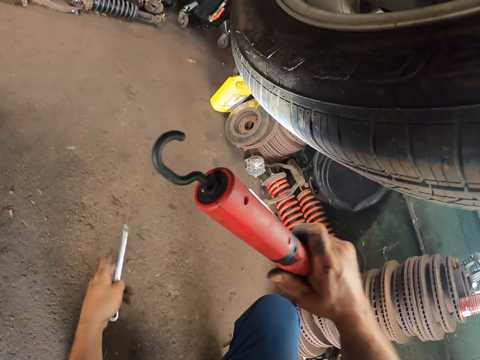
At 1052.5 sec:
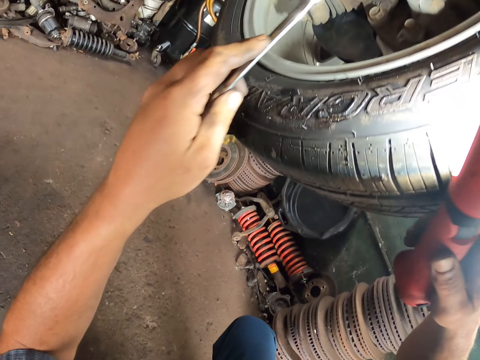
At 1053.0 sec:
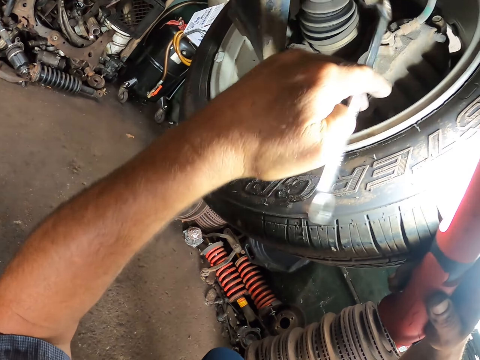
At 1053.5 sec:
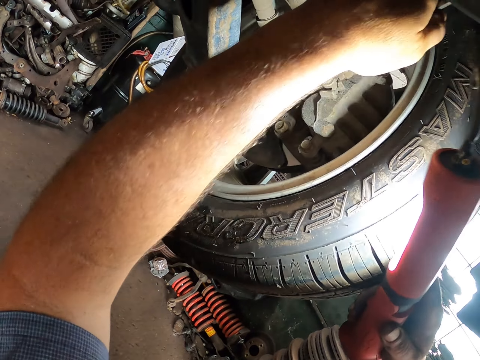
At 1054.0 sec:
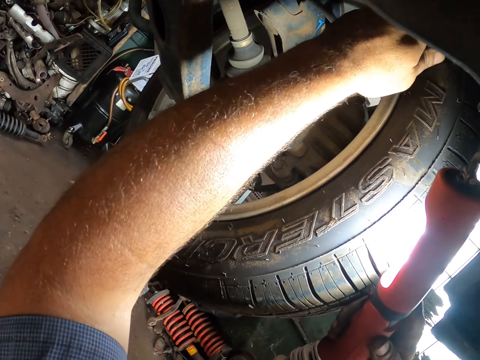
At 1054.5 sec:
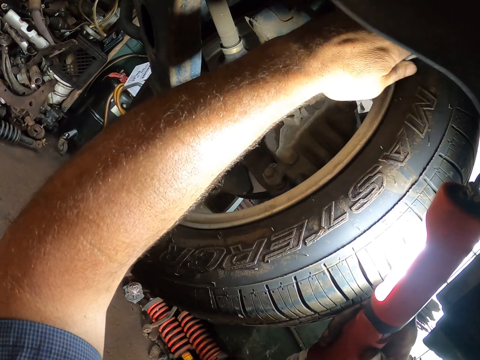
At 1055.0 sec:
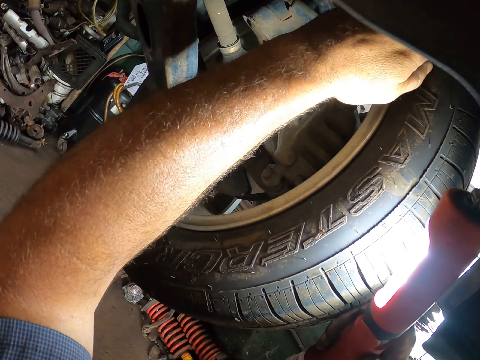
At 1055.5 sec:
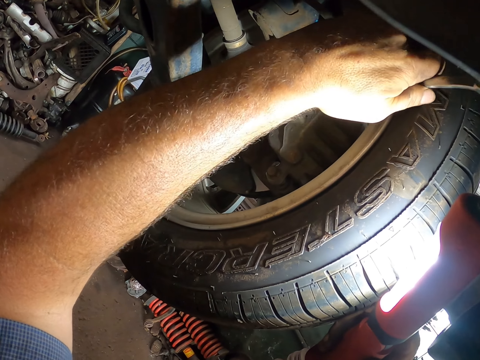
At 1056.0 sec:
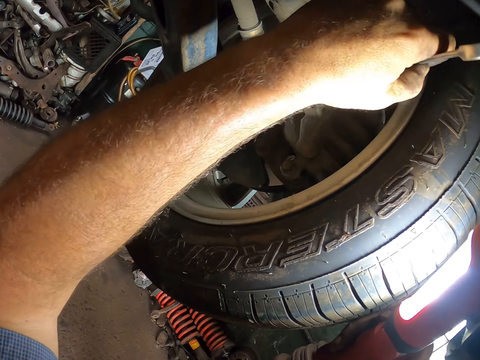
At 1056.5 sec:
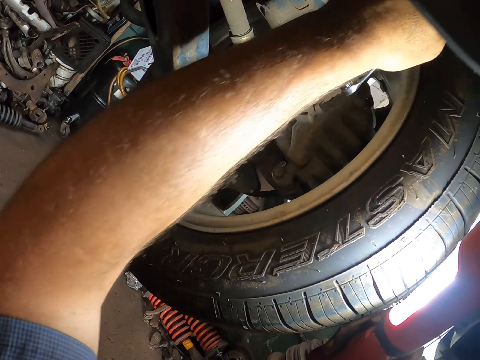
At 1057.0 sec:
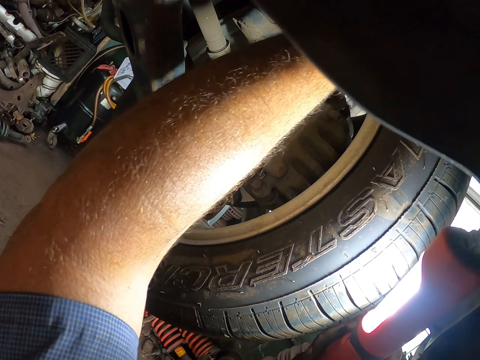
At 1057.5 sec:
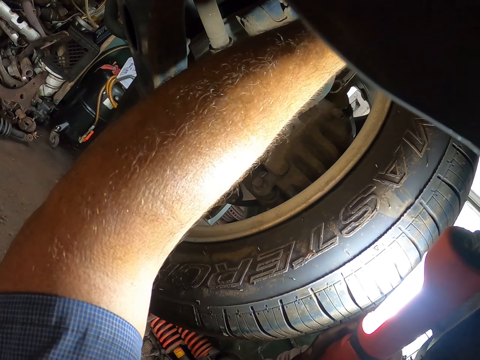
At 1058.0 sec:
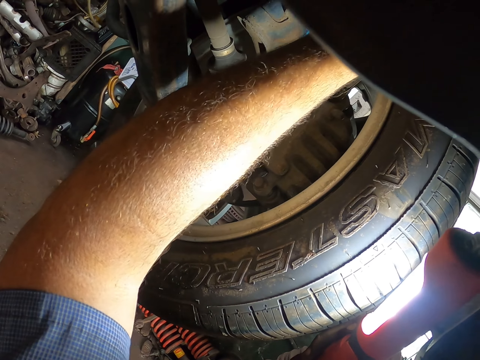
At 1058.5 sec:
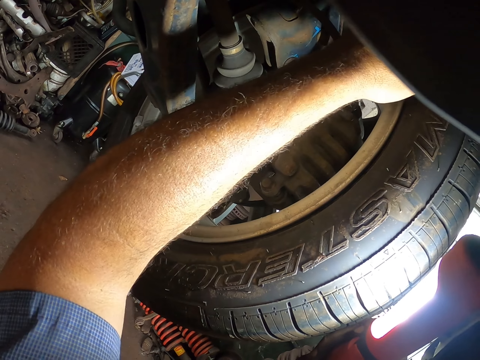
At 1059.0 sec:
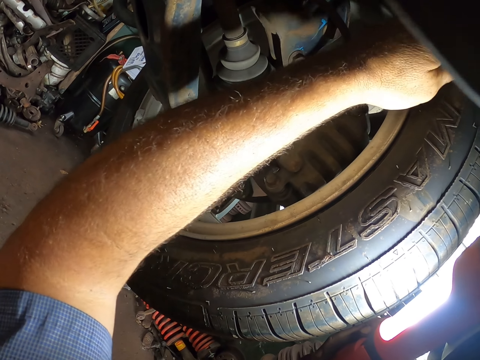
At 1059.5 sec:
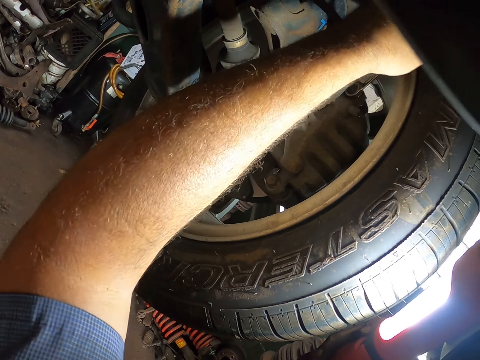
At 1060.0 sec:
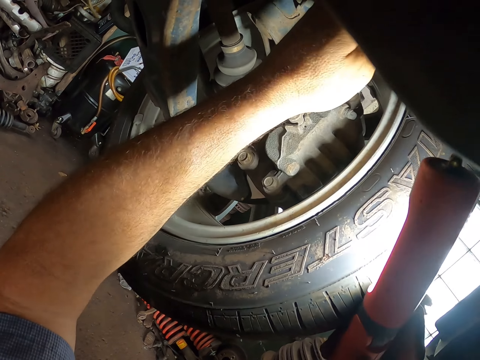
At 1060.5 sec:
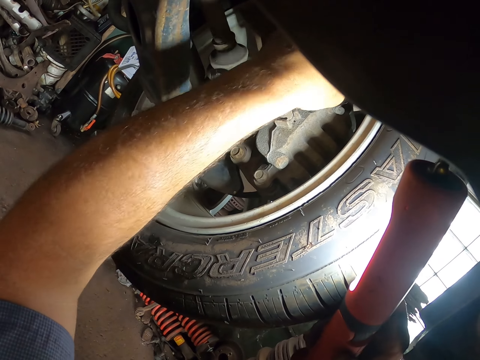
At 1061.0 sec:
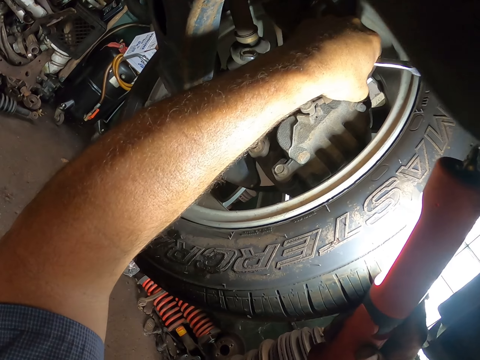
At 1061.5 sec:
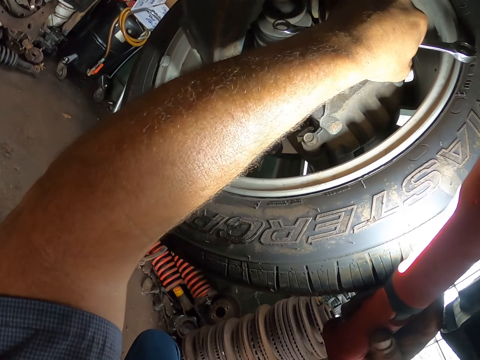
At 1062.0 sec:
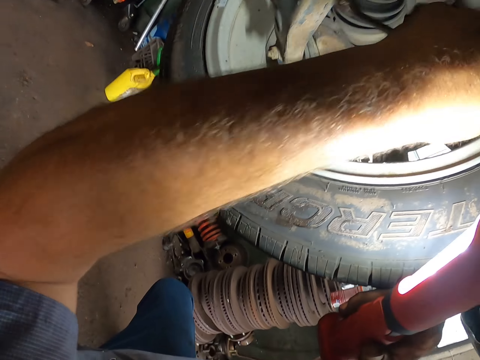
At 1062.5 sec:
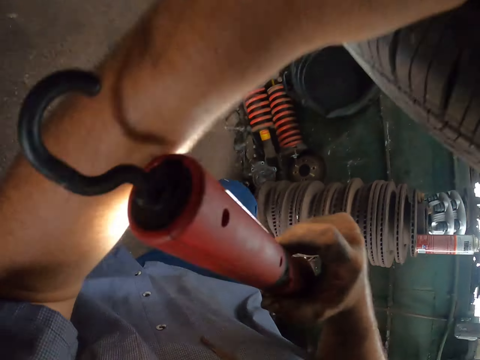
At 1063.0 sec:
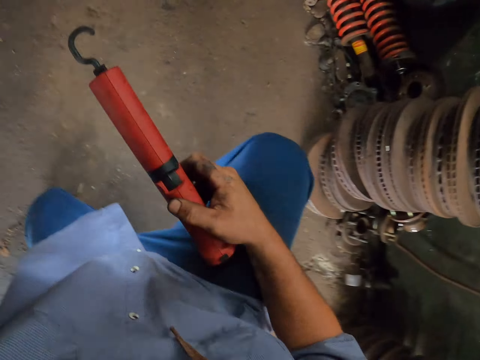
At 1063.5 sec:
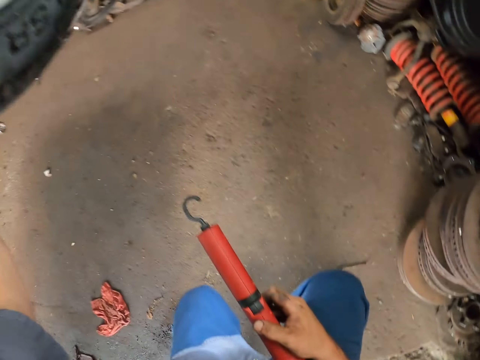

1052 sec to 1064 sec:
The camera wearer turns on the flashlight. He raises both hands. He tightens the wheel using a spanner. He tightens the screws with the spanner with his left hand.

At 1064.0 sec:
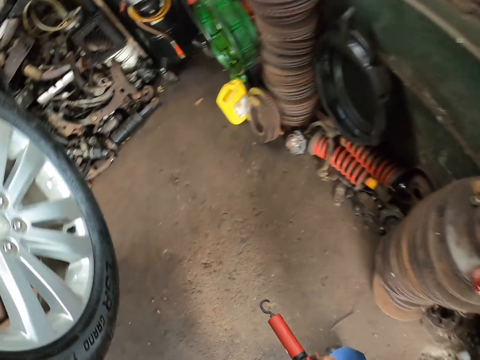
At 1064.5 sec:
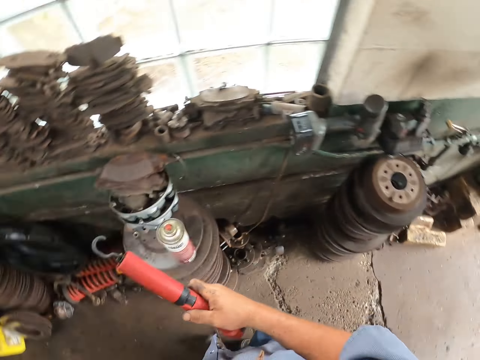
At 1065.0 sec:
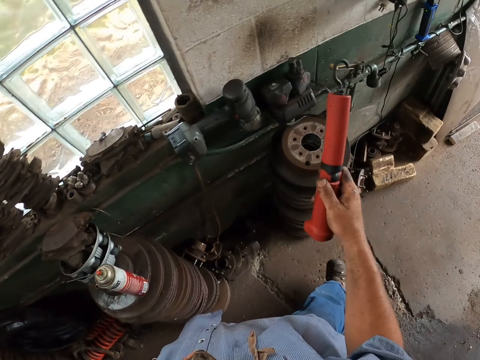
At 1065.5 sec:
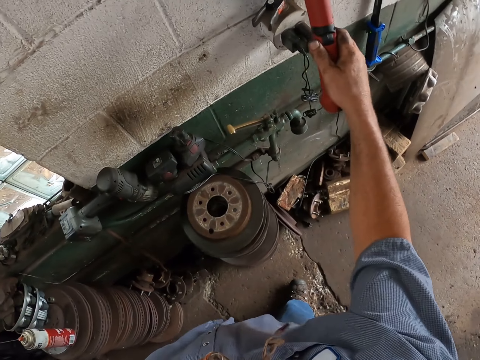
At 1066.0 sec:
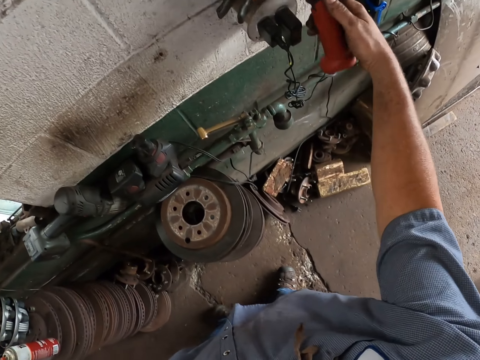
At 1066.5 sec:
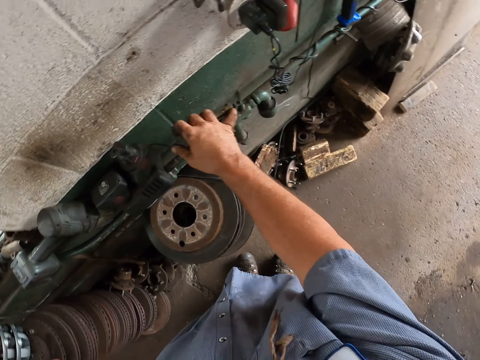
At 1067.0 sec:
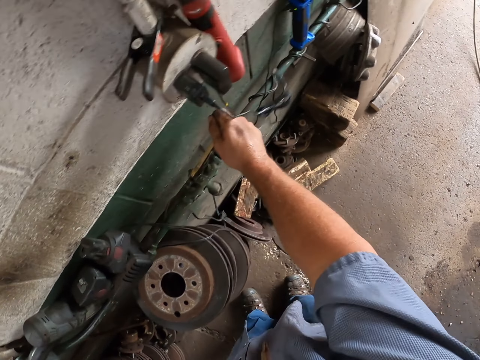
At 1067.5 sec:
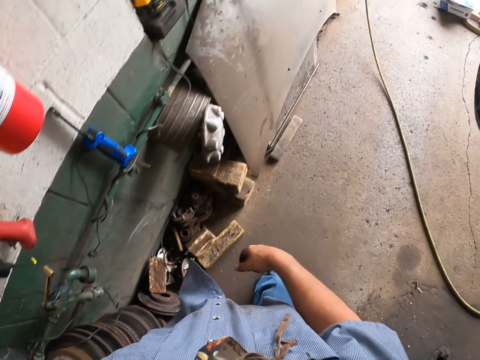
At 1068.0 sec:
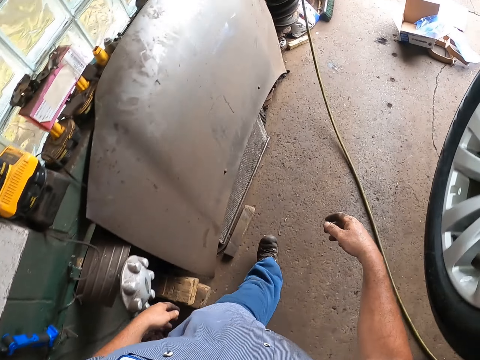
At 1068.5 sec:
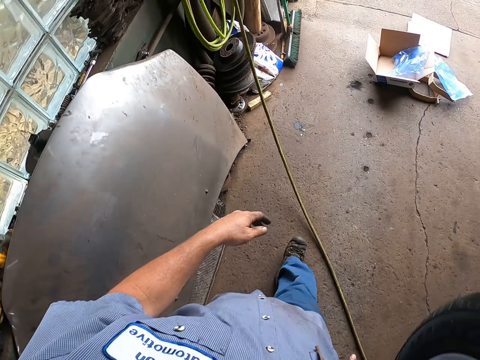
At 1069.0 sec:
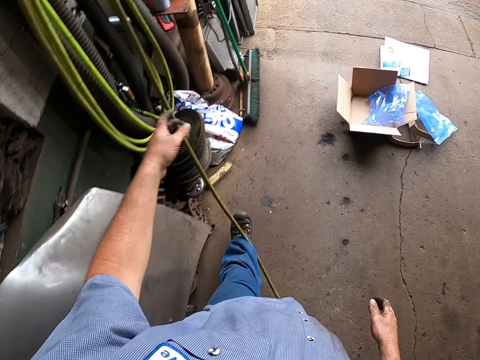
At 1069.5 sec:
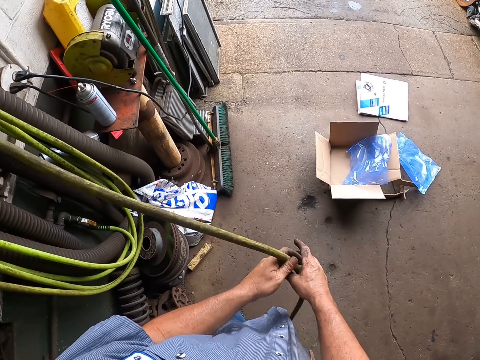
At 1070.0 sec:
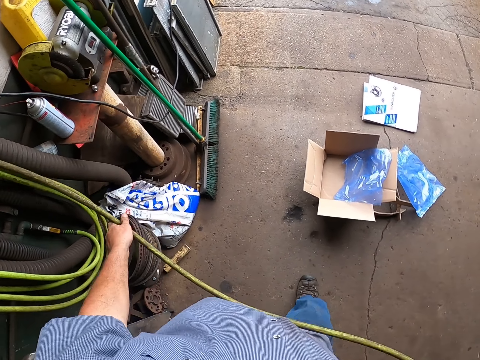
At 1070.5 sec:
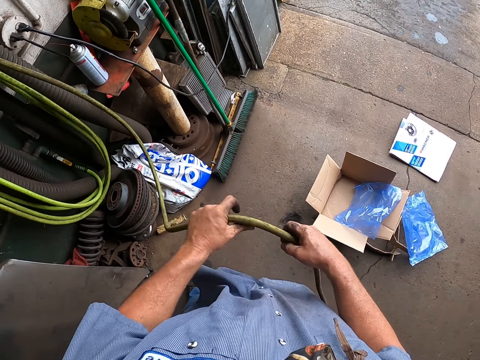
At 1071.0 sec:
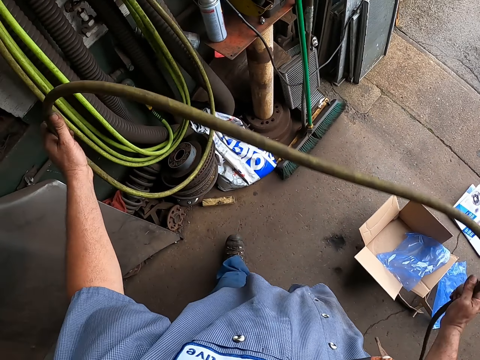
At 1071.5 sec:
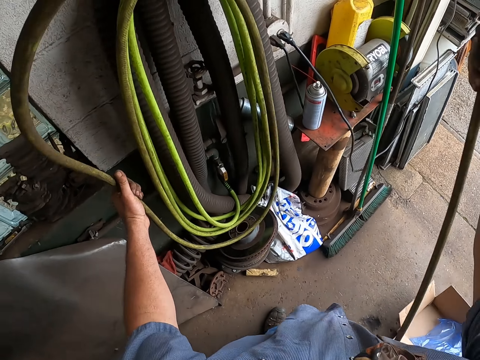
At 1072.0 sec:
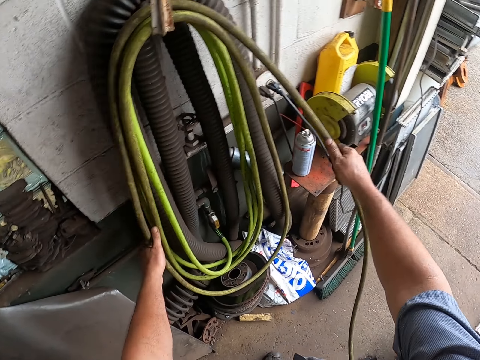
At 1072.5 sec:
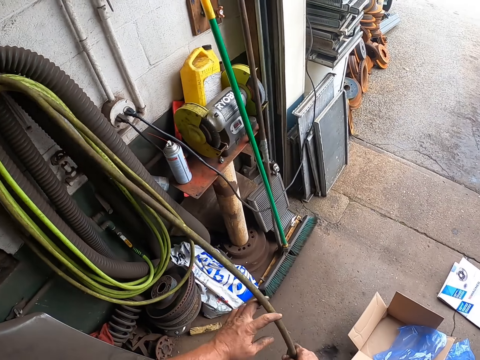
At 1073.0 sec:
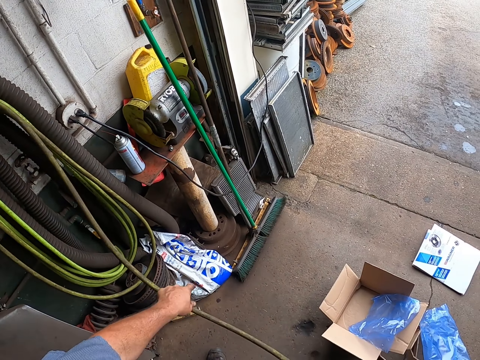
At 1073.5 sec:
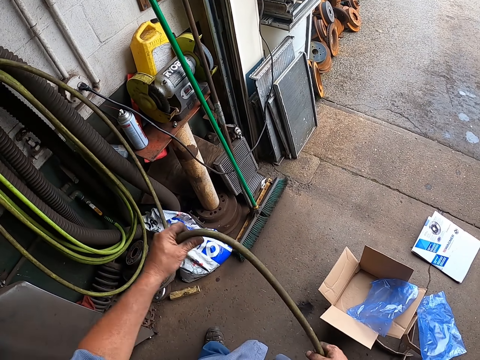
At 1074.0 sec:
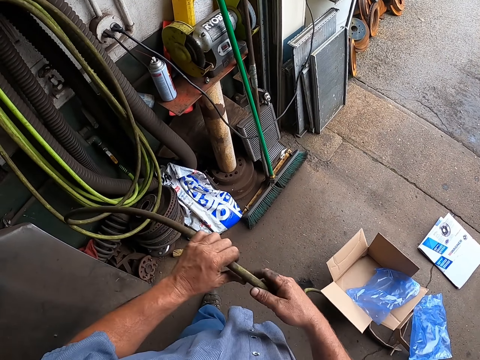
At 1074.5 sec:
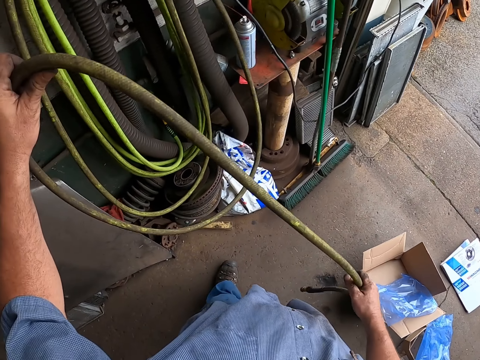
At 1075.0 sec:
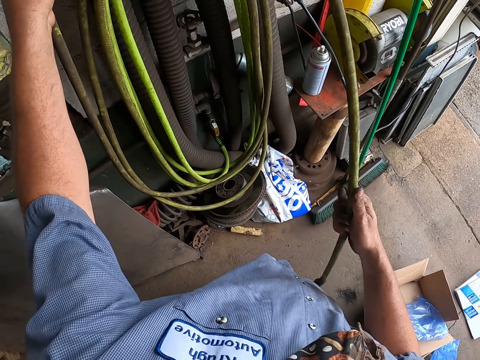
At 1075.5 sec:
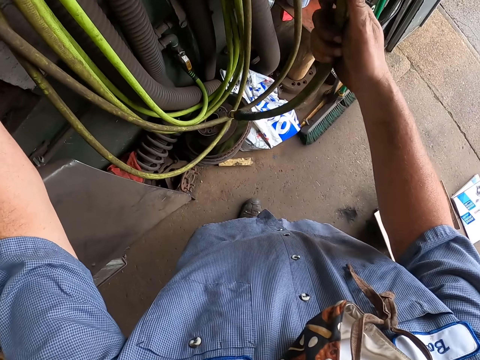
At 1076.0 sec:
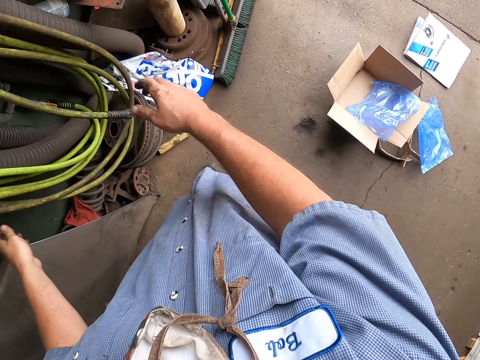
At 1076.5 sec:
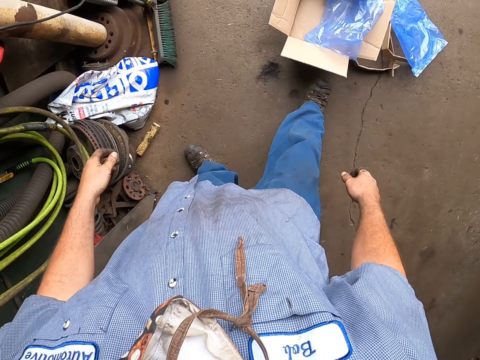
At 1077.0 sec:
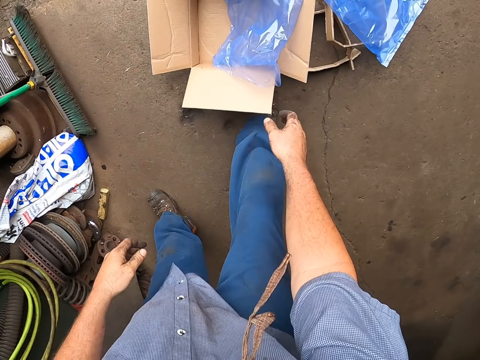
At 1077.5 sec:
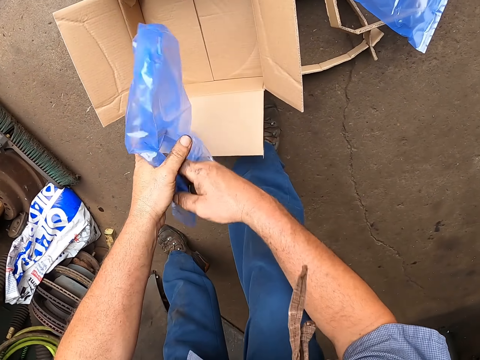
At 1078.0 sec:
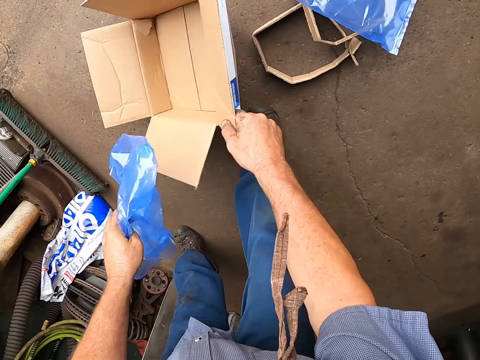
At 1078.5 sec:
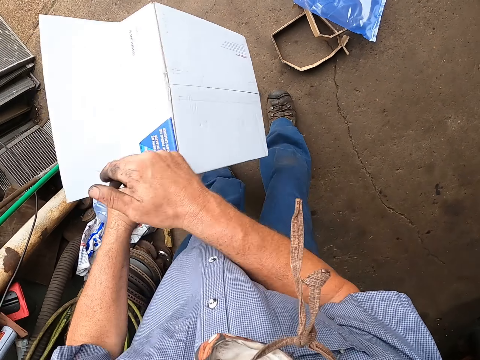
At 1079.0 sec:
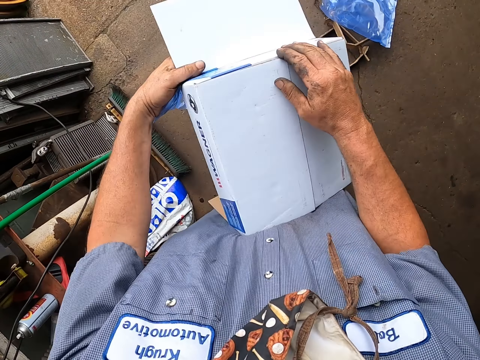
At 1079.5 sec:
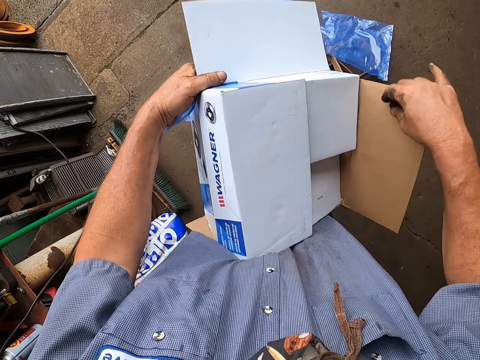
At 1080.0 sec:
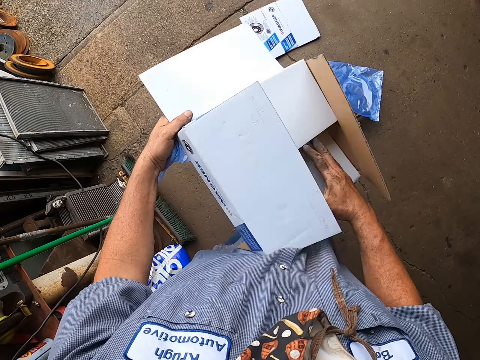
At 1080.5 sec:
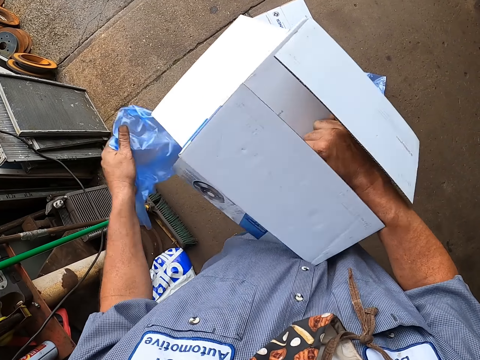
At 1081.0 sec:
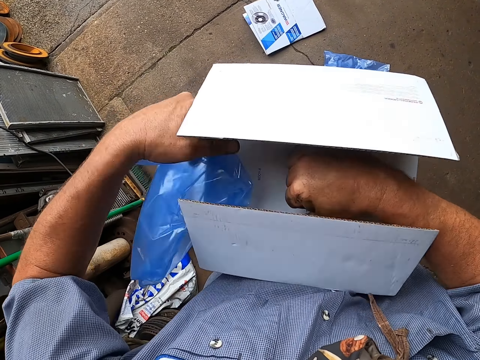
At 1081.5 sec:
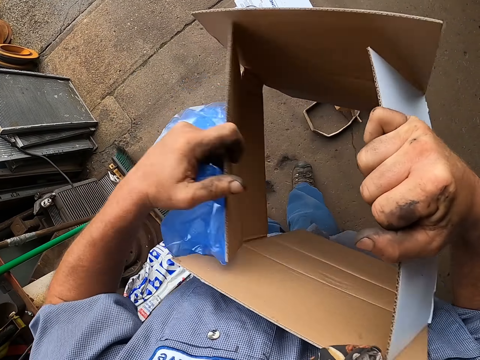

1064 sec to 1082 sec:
The camera wearer stands up. He hangs the hook or flashlight on the wall with his right hand. He turns the pointer with his right hand. He walks around. He pulls the pipe and grabs the pipe with his left hand. He straightens the pipe with his right hand. He hangs the pipe on the hook with both hands. He picks the nylon or polythene bag with his right hand. He puts the nylon bag on his left hand. He picks the carton box with his right hand. He unfolds the box with his right hand.
